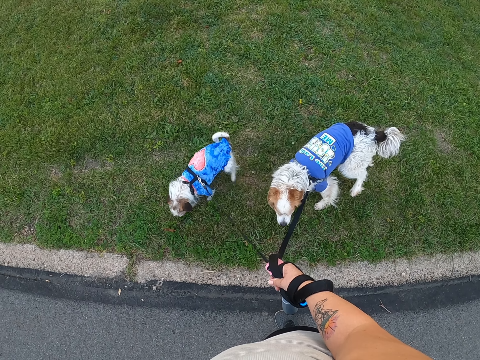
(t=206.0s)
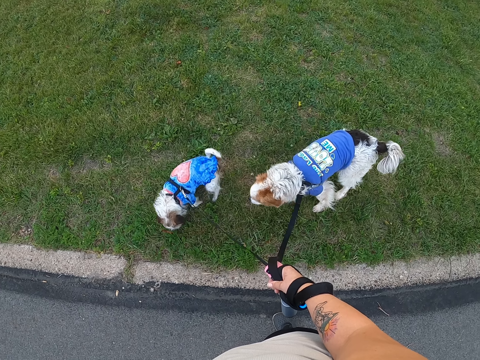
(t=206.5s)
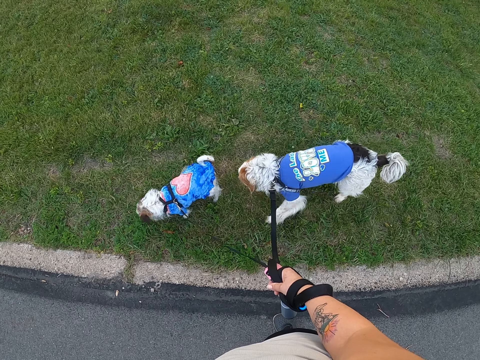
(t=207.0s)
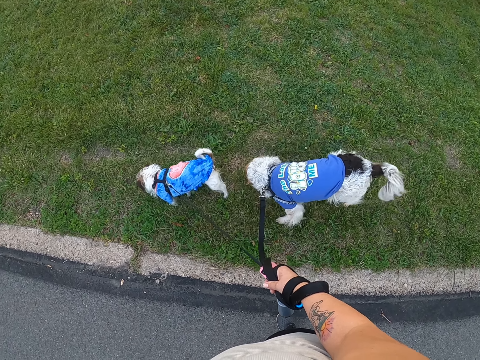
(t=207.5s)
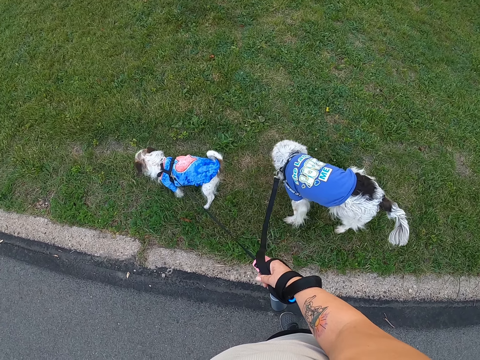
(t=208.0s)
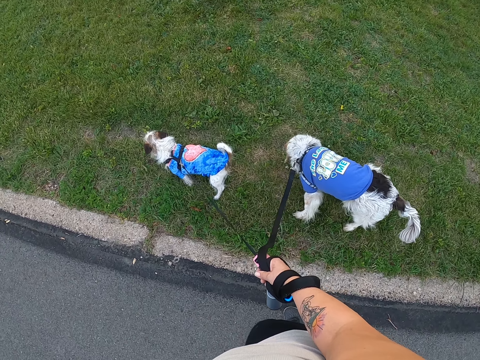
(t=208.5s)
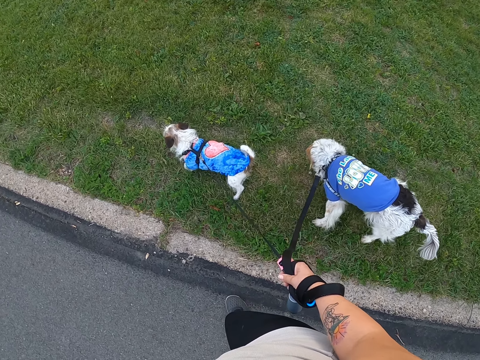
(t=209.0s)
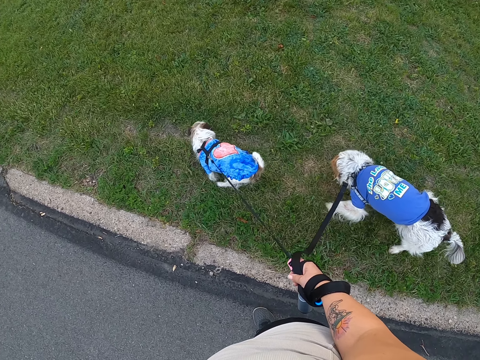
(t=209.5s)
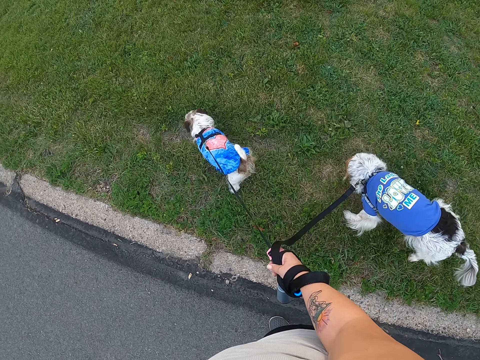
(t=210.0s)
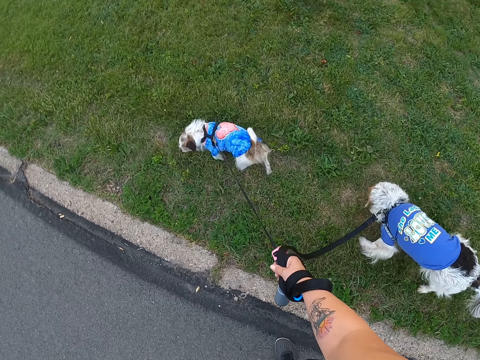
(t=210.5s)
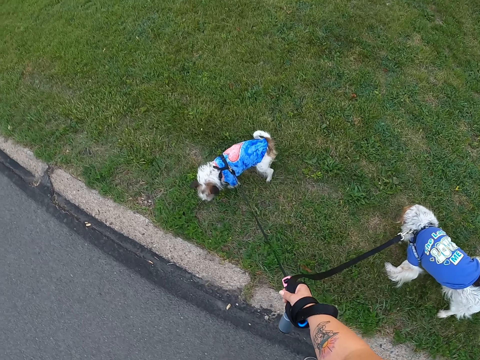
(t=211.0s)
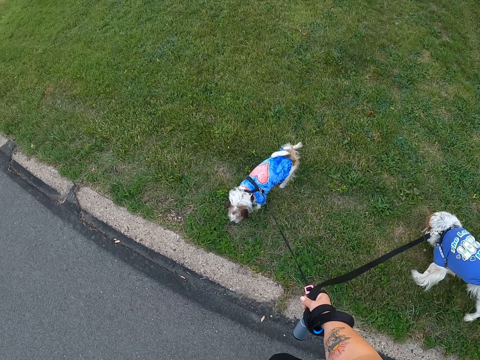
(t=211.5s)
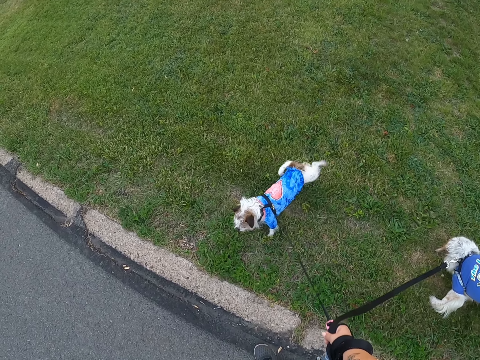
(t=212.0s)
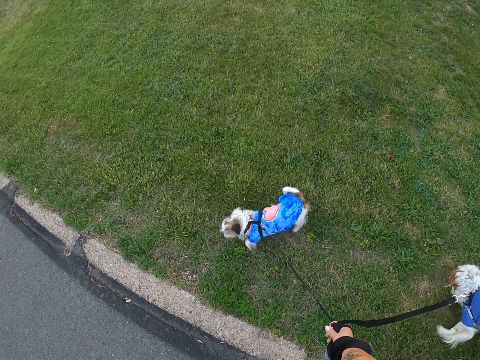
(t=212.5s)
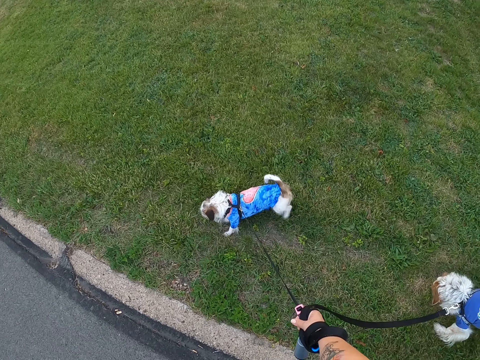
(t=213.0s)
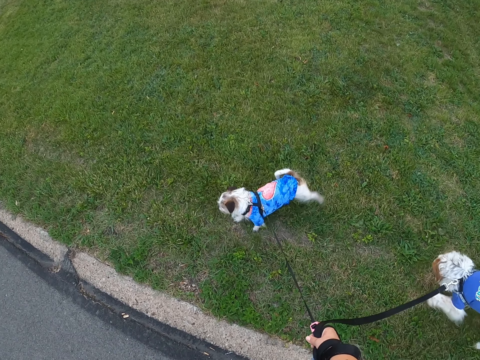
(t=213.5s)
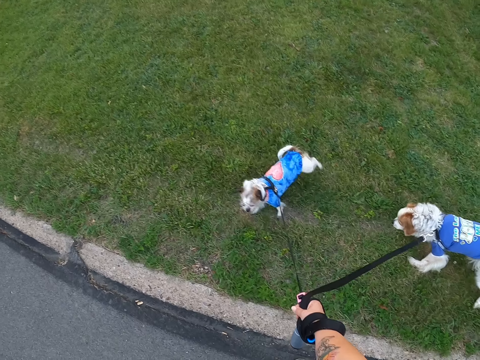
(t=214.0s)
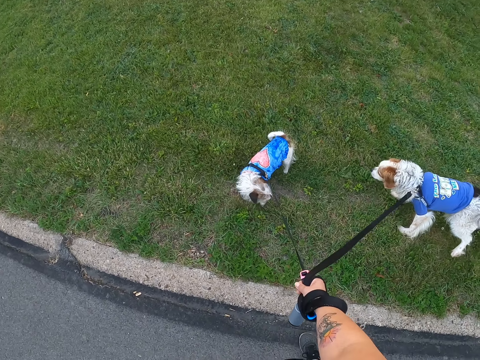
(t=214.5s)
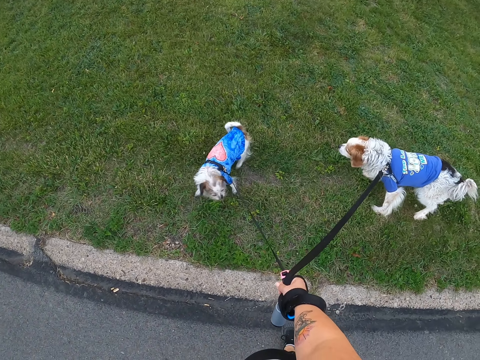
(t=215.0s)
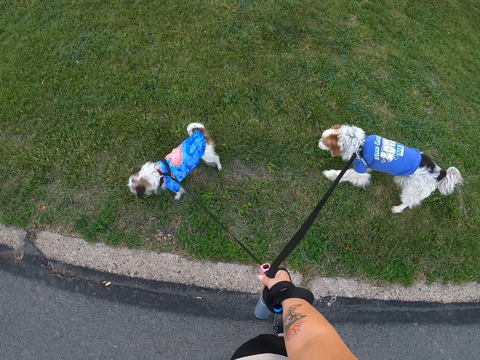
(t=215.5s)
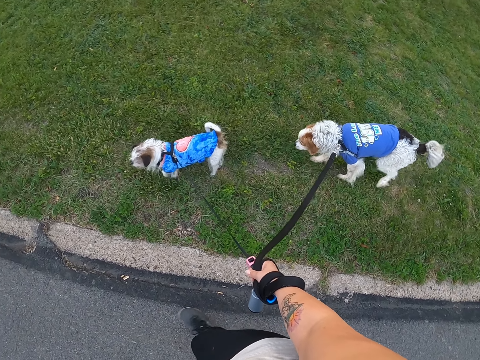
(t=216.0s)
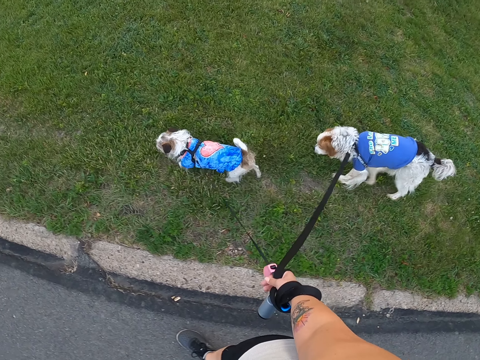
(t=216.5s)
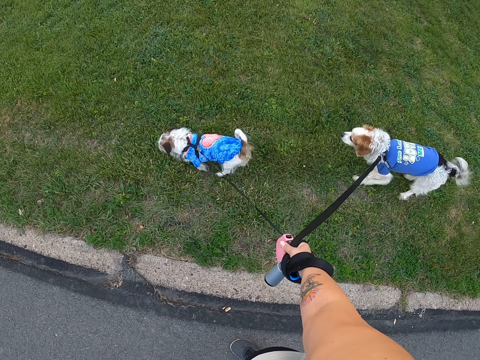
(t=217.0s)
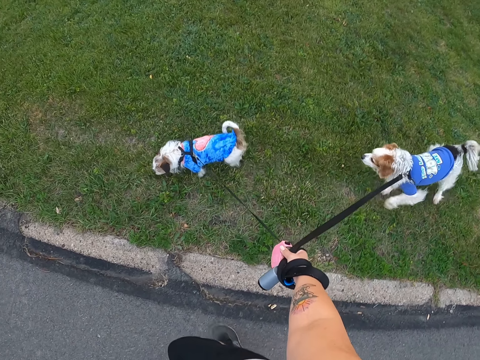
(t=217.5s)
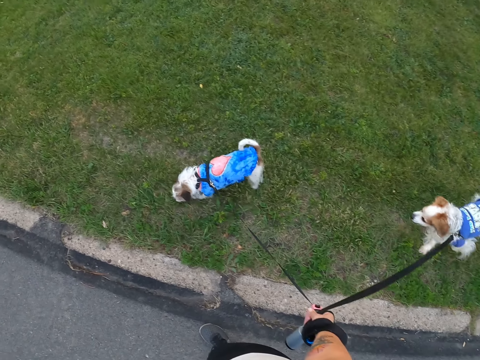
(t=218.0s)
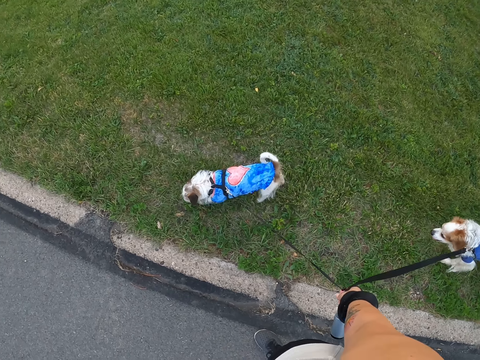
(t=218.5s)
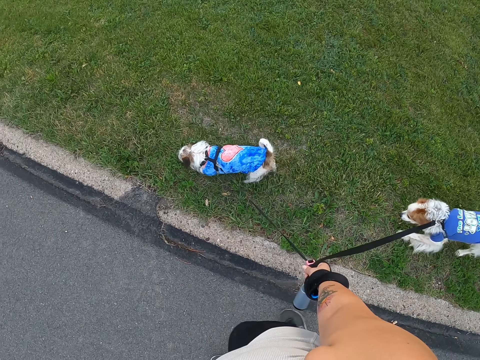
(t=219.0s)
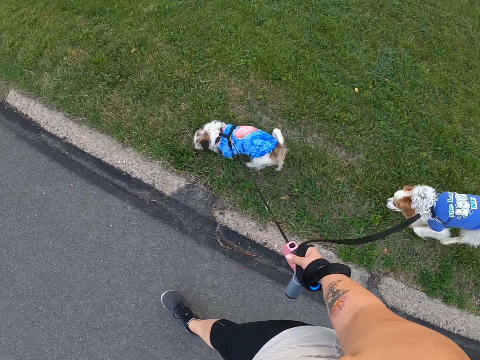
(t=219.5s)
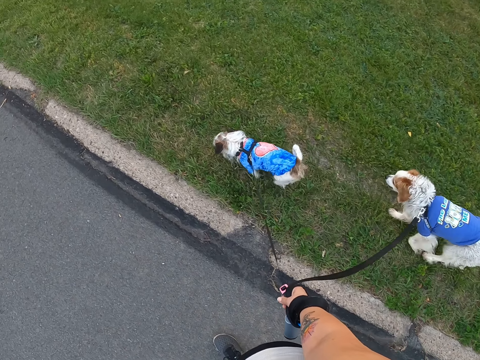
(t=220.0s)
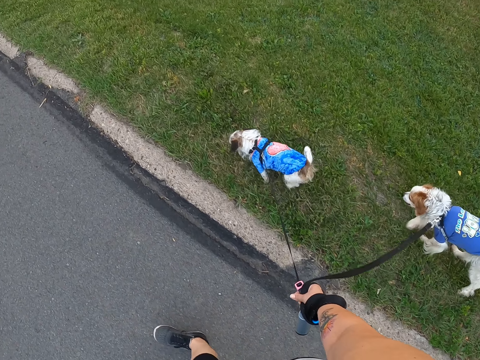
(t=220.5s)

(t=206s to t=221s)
The camera wearer walks the dogs on the road.

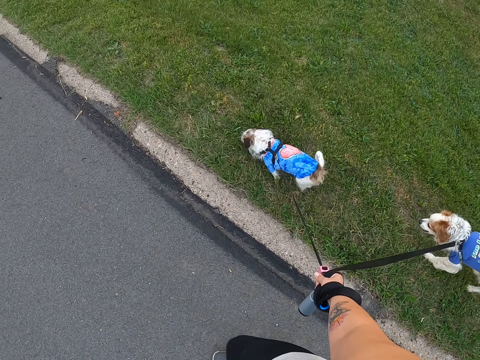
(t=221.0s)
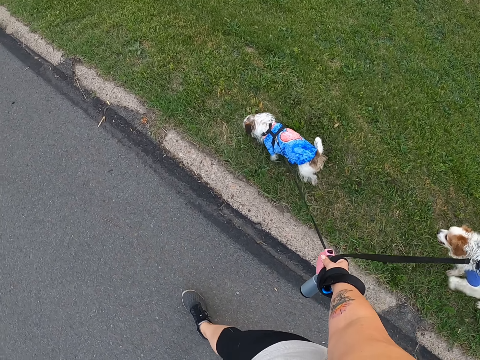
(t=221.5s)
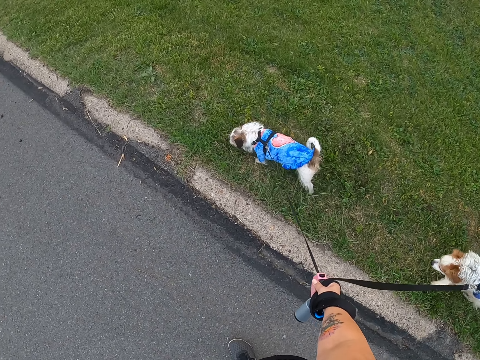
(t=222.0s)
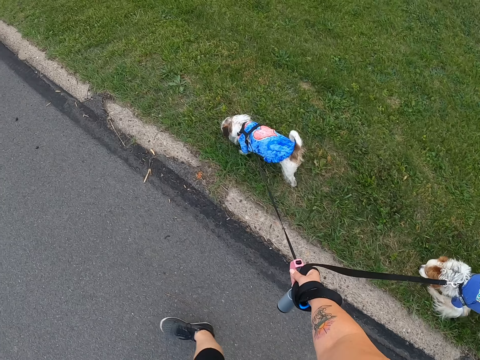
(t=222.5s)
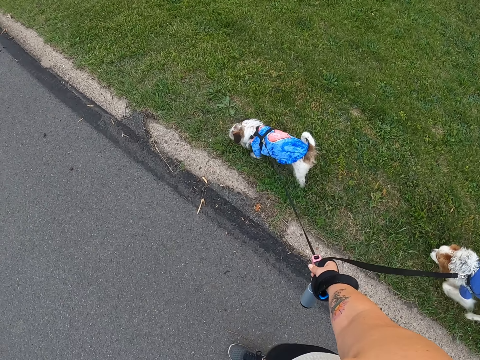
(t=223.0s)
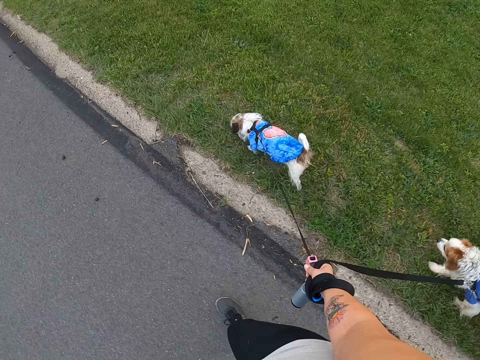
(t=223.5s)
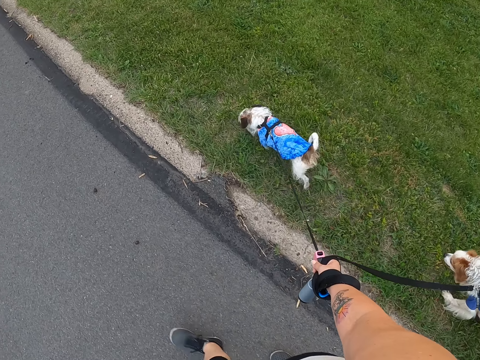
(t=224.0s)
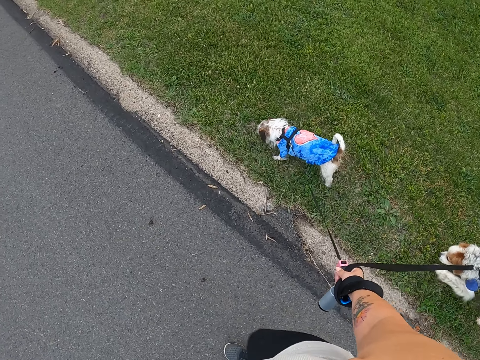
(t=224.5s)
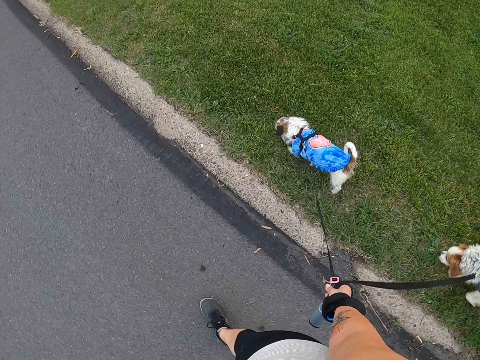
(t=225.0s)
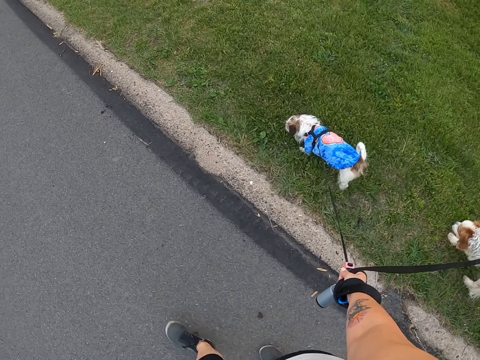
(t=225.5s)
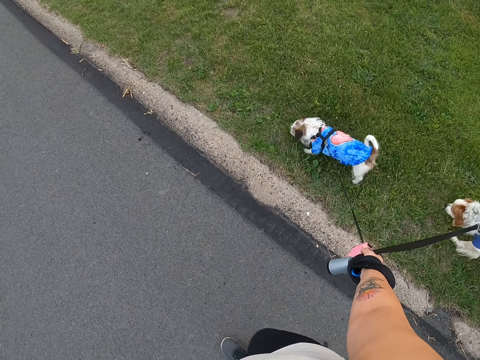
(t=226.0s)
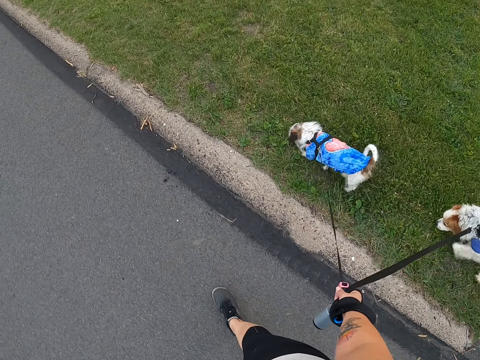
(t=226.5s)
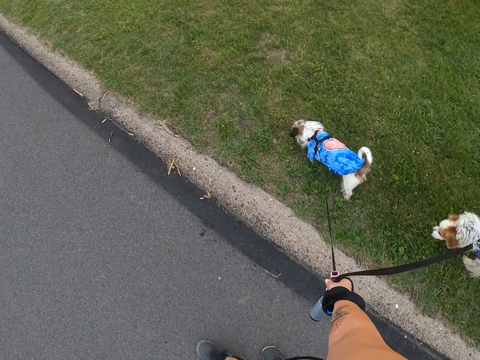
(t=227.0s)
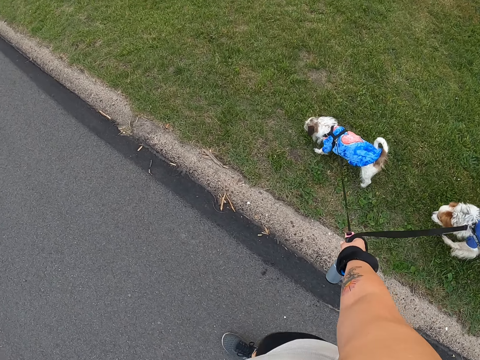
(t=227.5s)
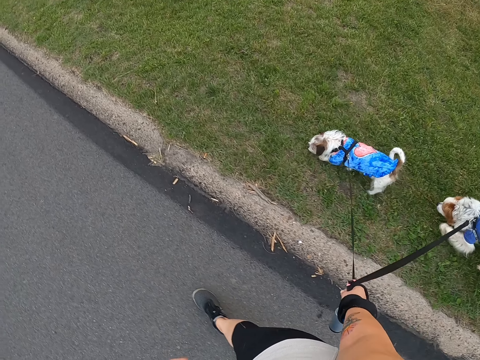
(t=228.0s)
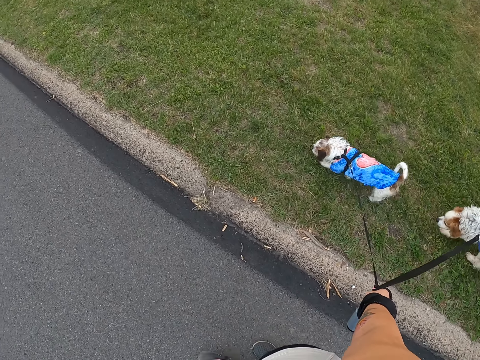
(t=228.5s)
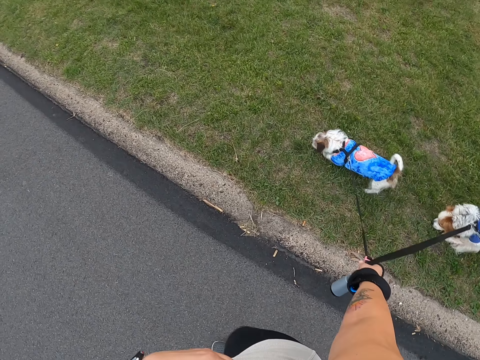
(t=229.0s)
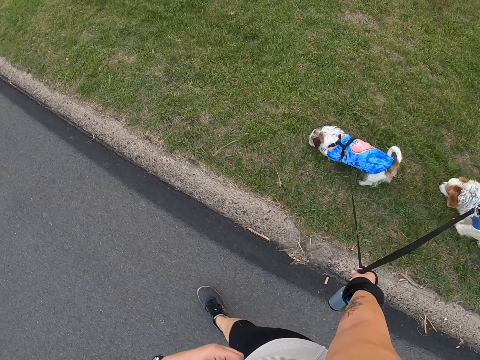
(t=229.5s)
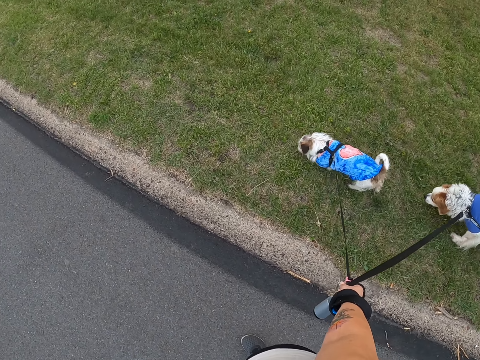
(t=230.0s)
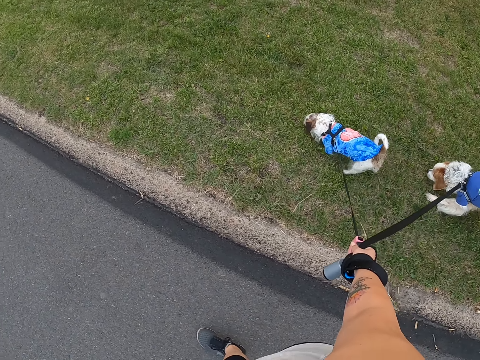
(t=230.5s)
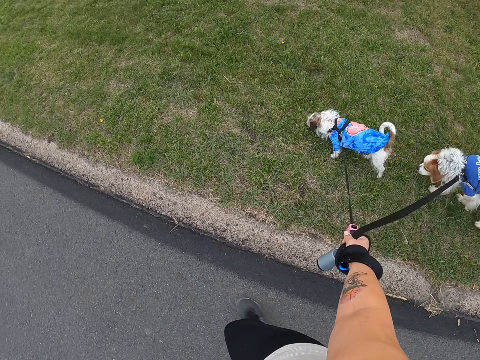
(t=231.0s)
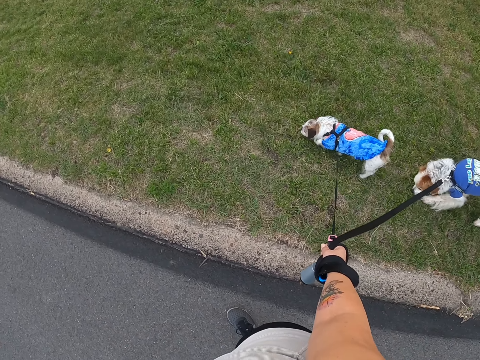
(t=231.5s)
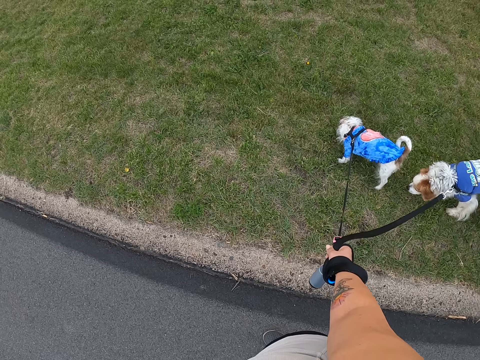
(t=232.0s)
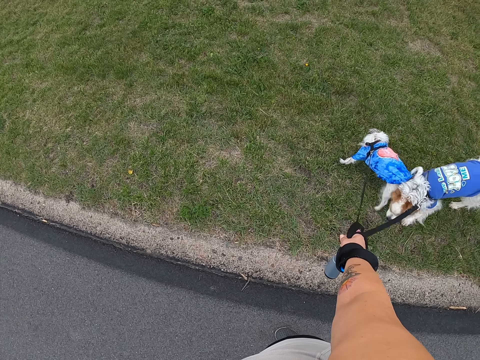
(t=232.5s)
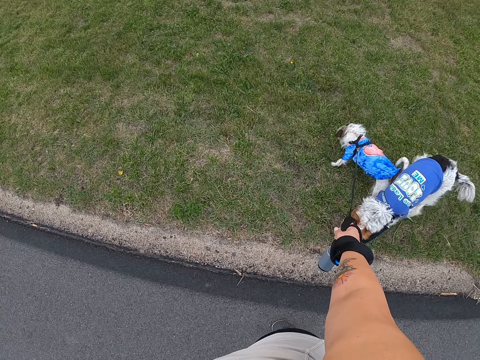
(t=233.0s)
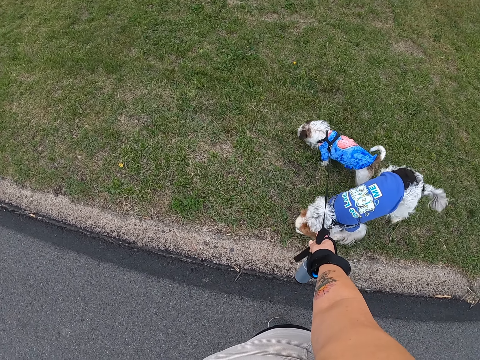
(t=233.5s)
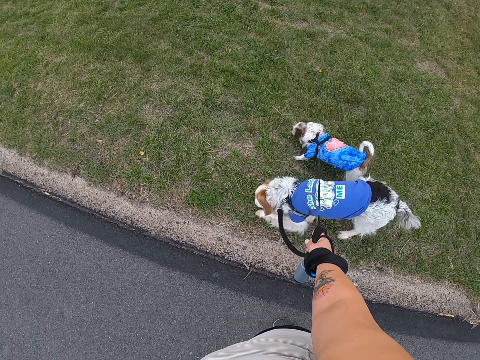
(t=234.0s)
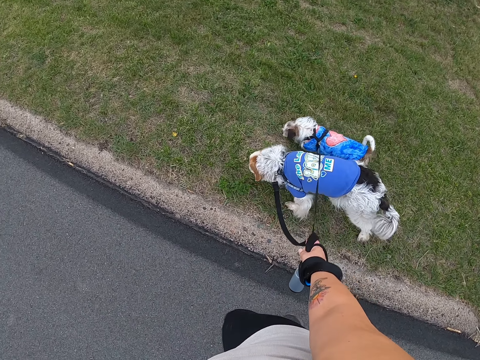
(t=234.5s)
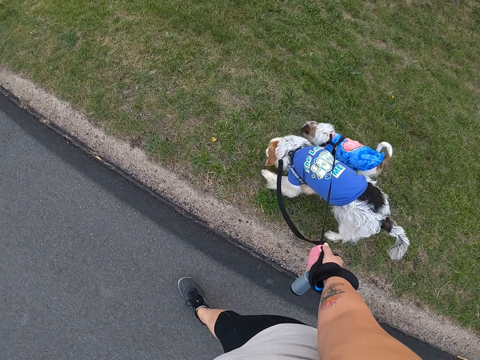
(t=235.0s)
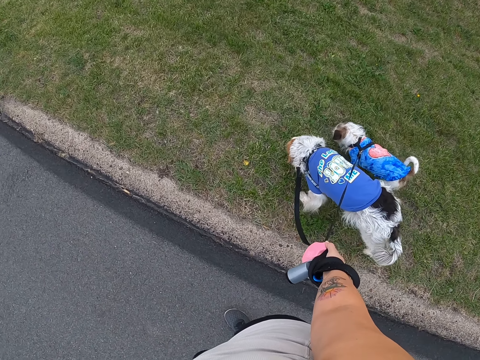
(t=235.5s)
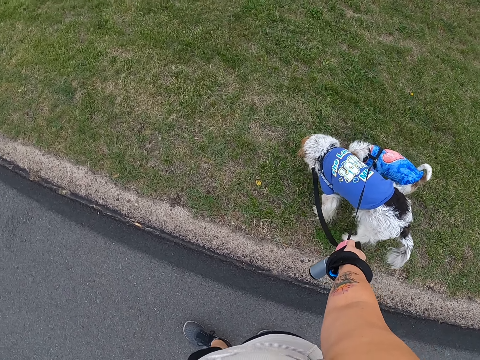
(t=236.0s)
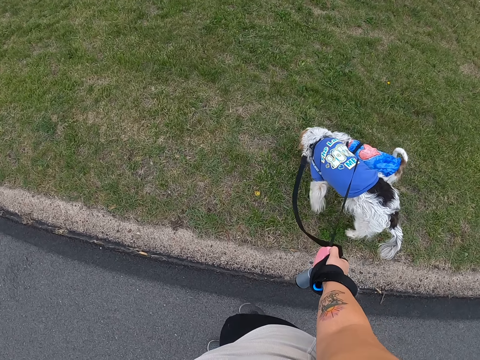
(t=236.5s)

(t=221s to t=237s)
The camera wearer stands on the road. They walk on the road.
